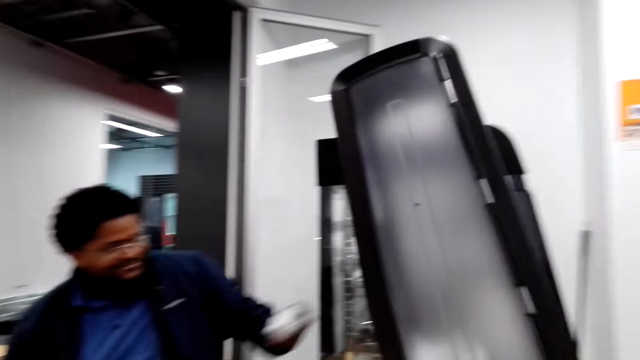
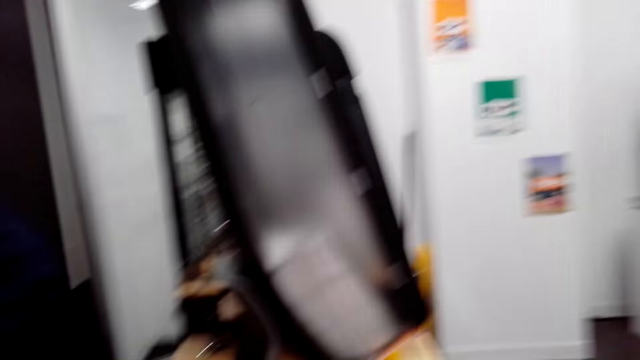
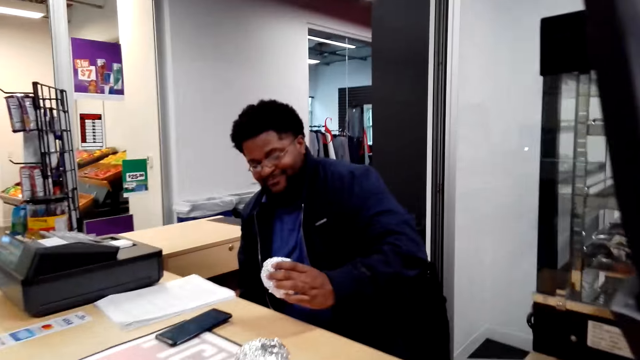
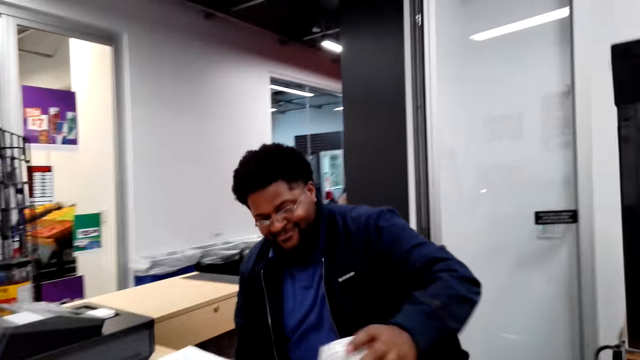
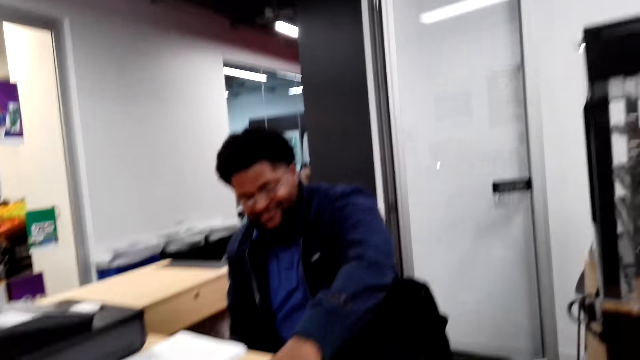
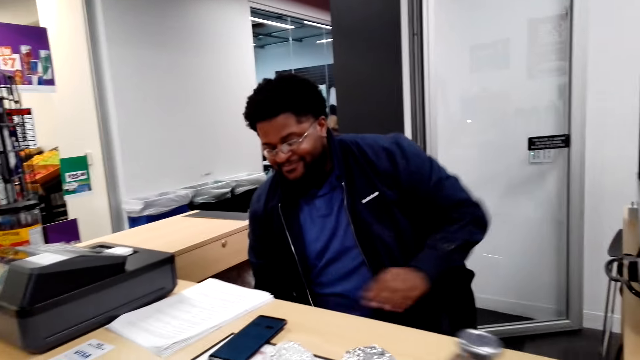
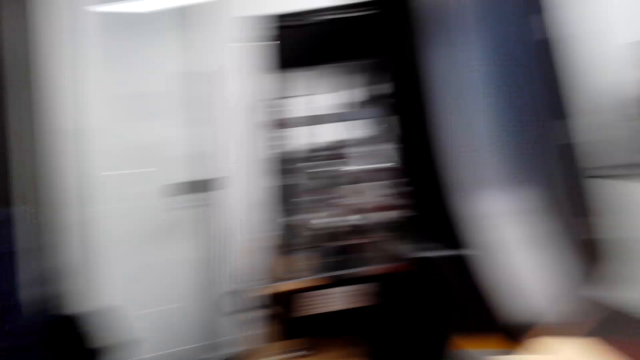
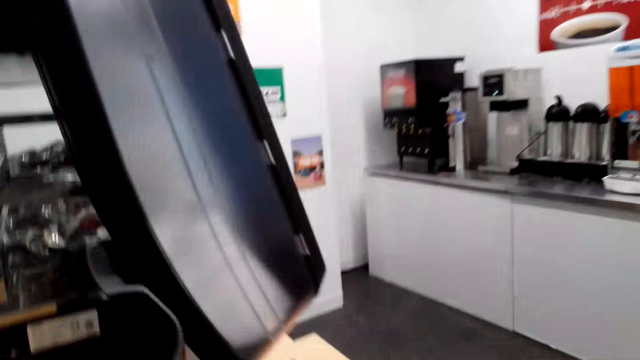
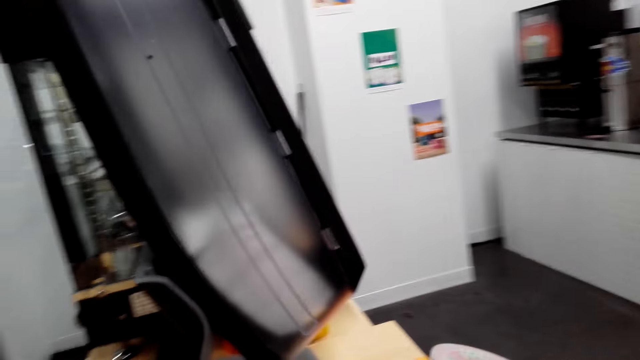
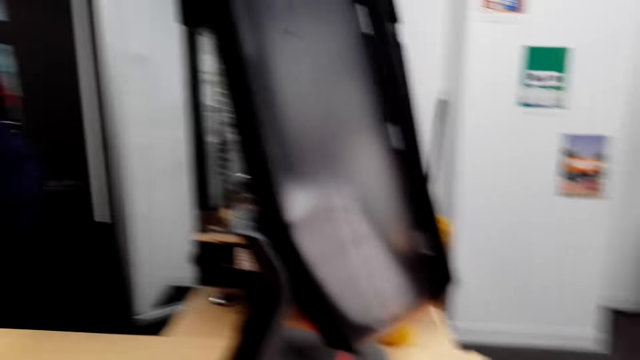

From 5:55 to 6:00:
A man picks the food from the grill. He puts the food on the counter. The camera wearer looks around.

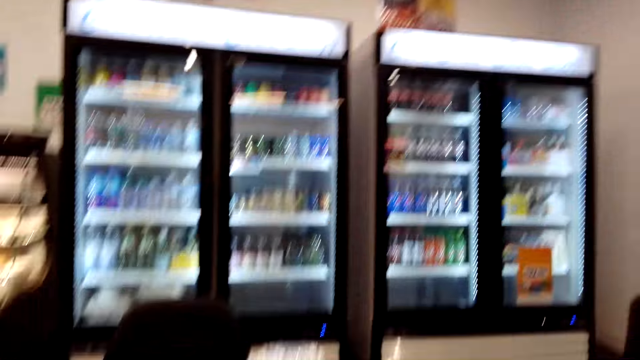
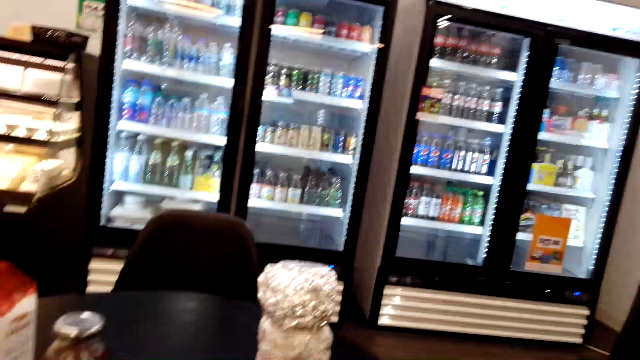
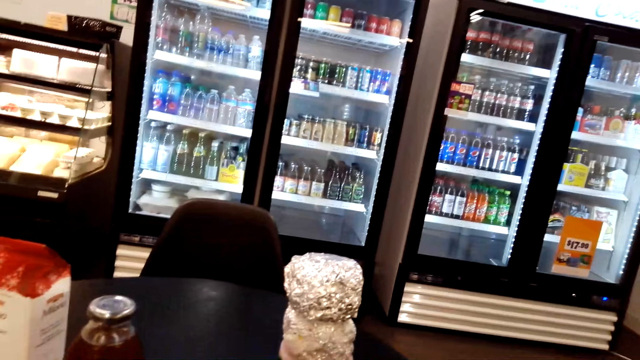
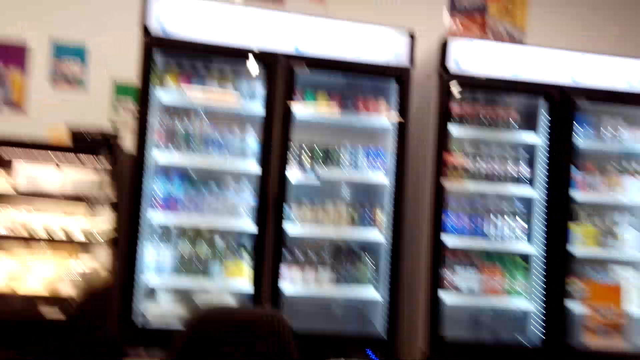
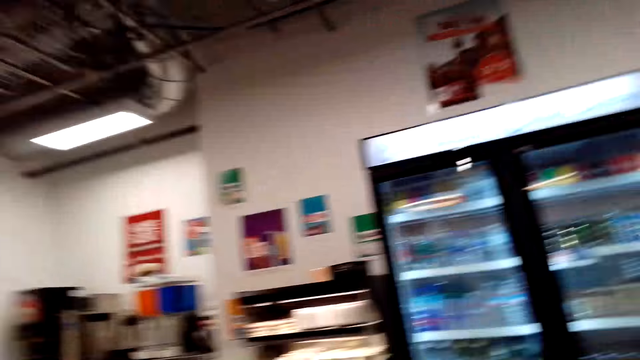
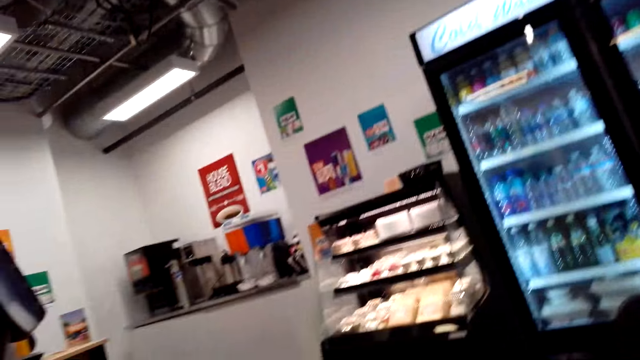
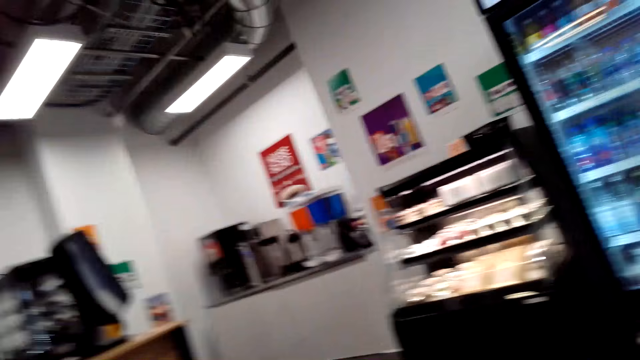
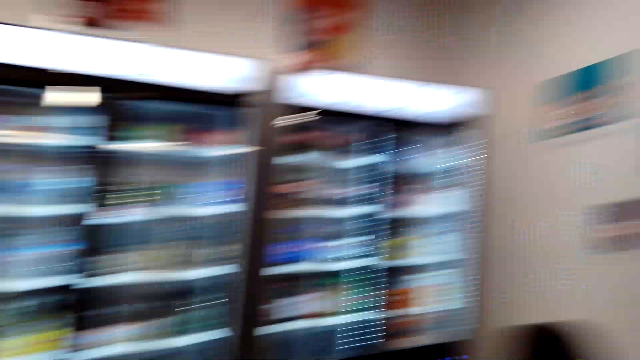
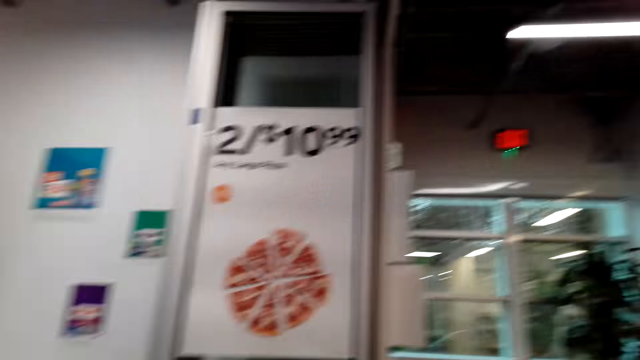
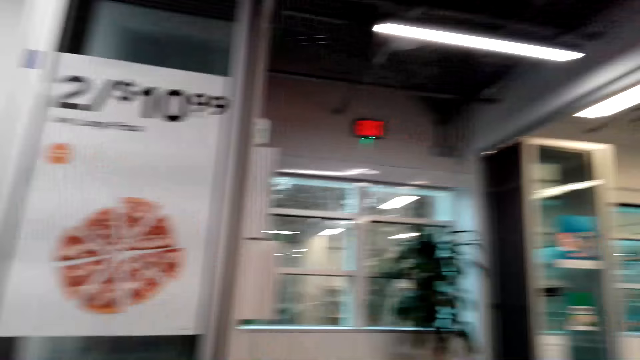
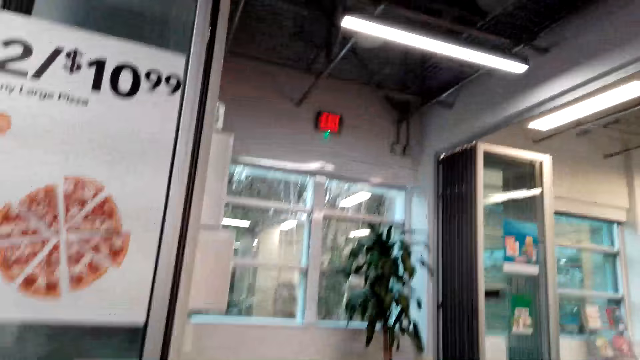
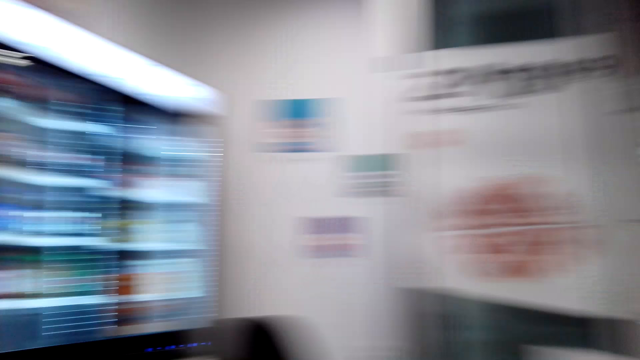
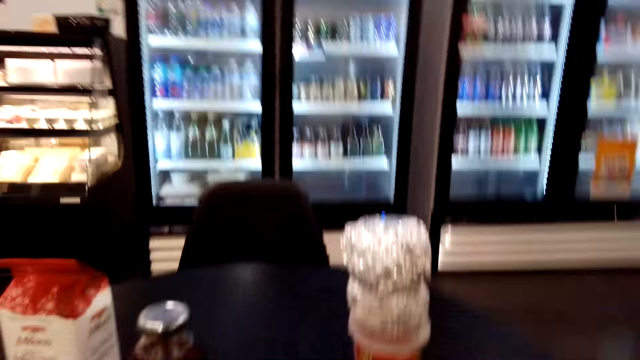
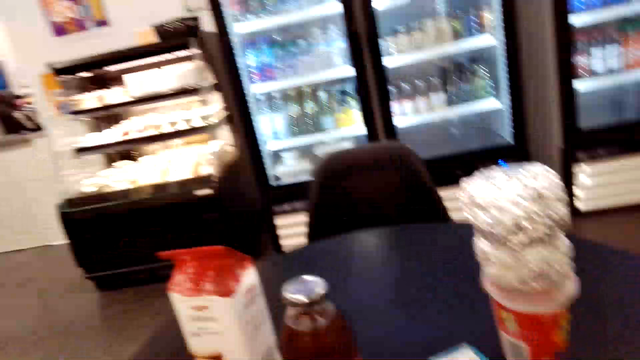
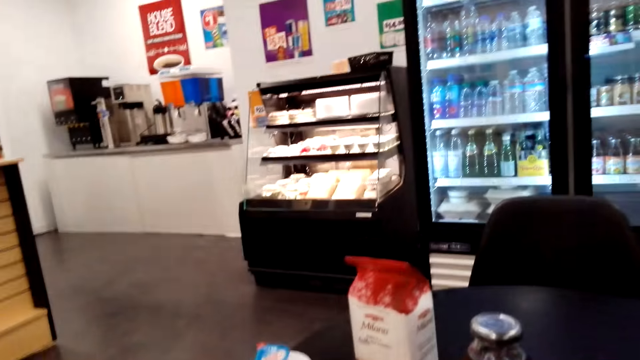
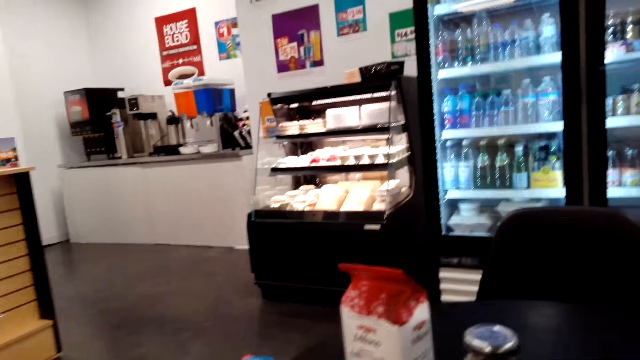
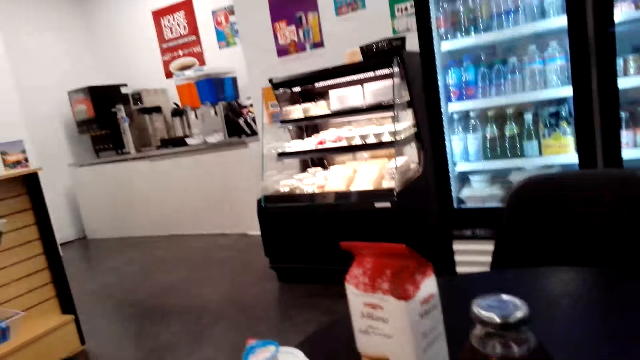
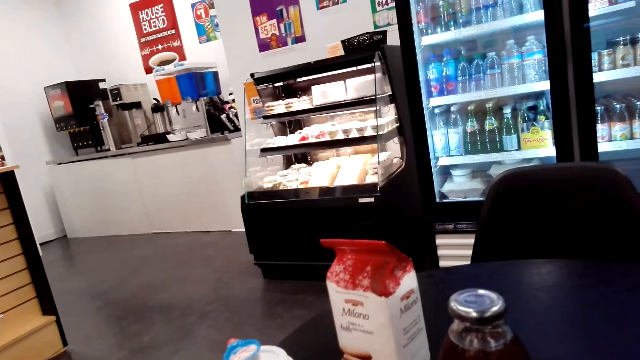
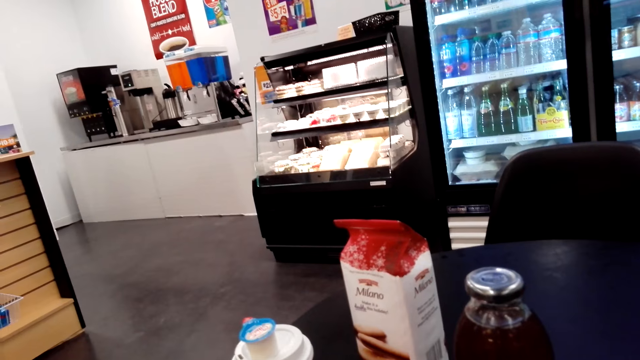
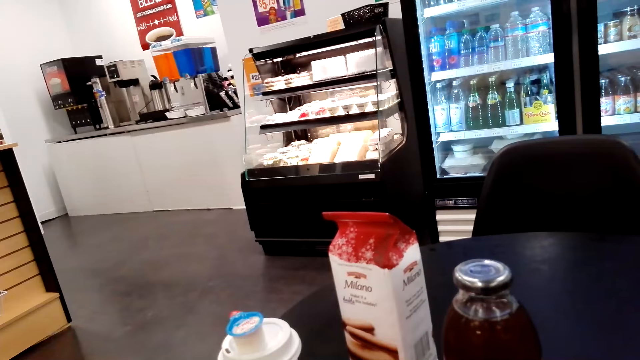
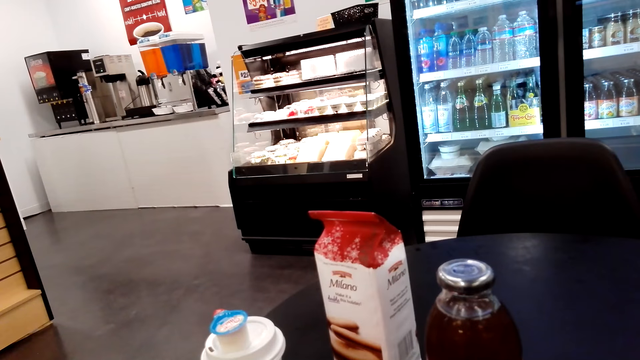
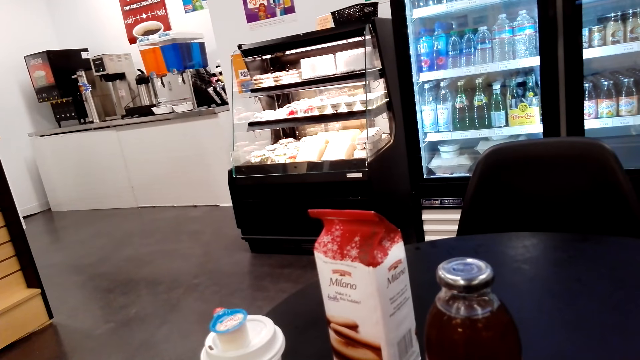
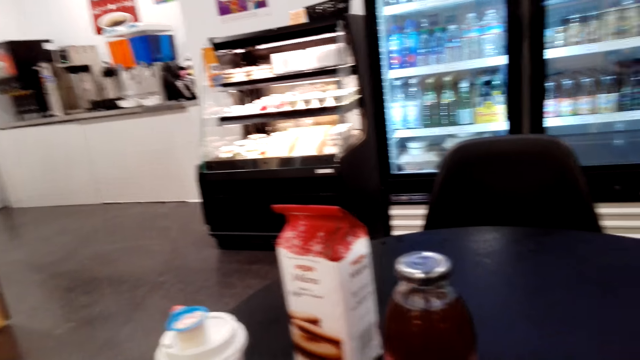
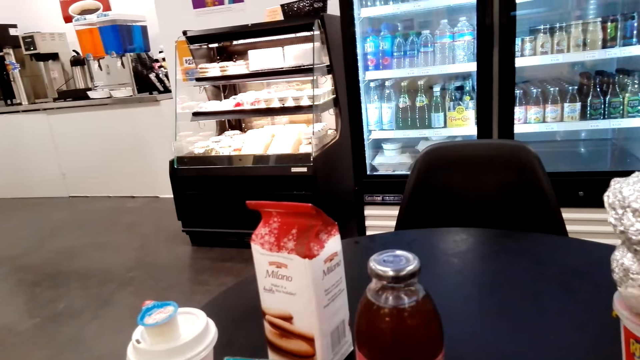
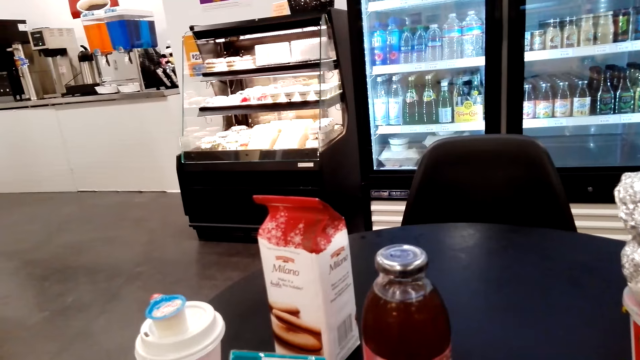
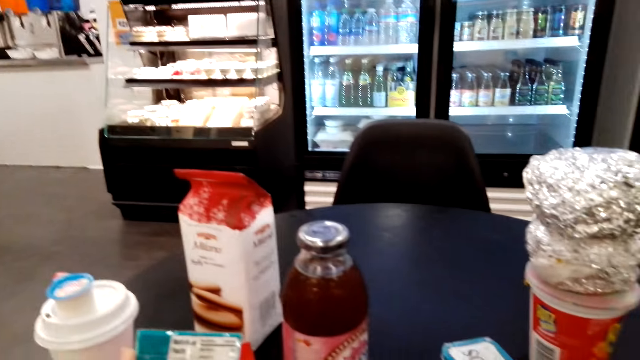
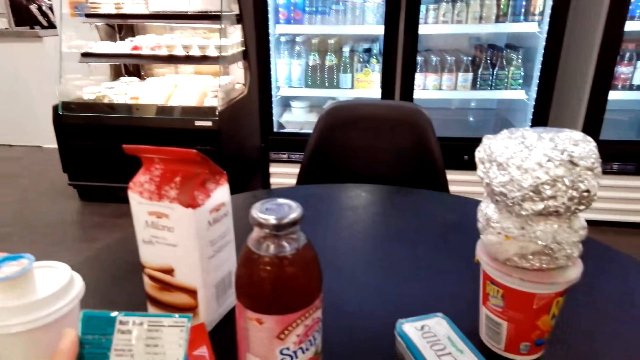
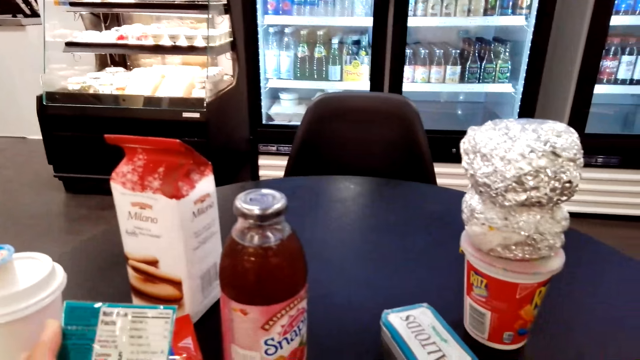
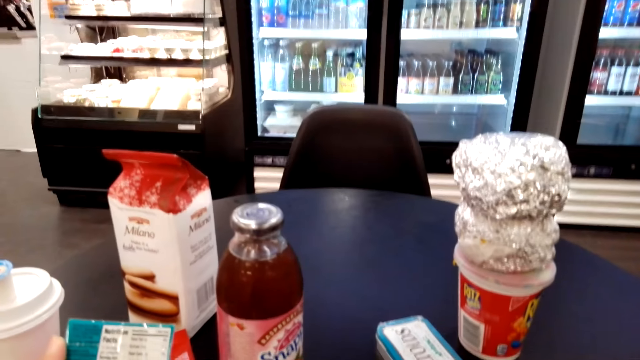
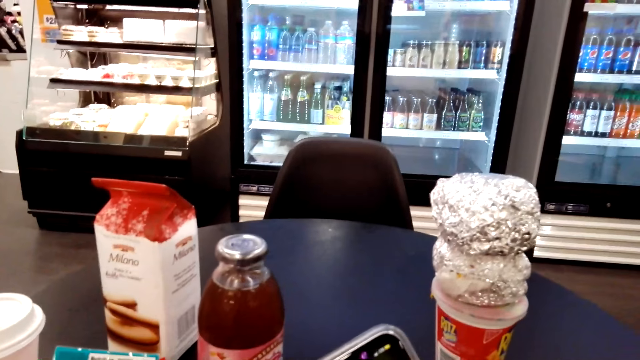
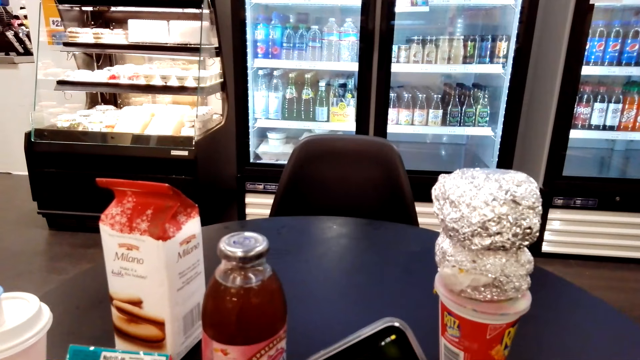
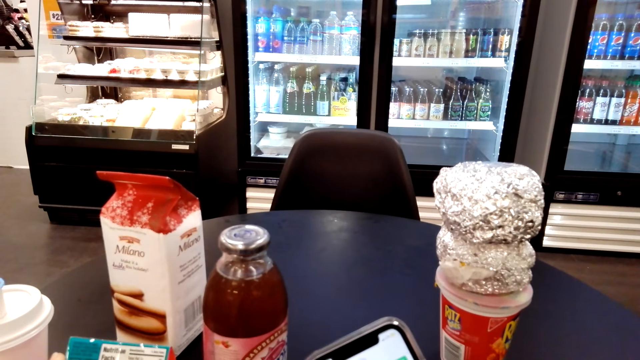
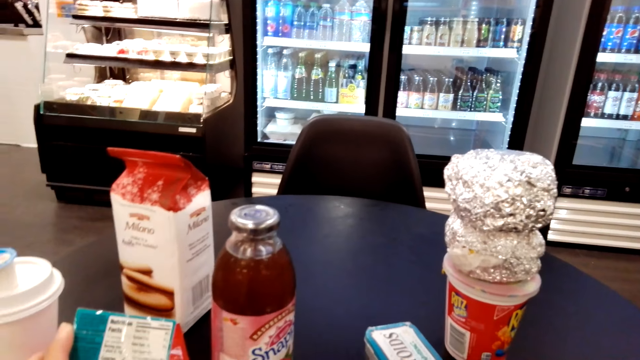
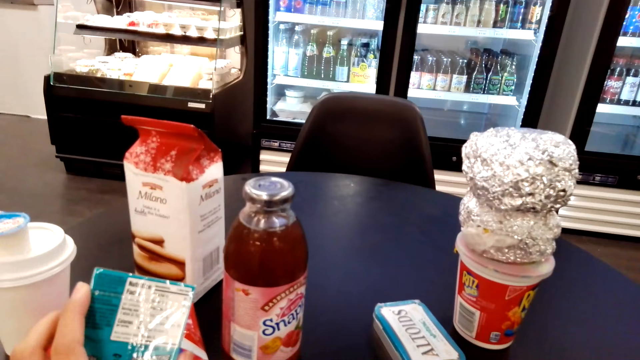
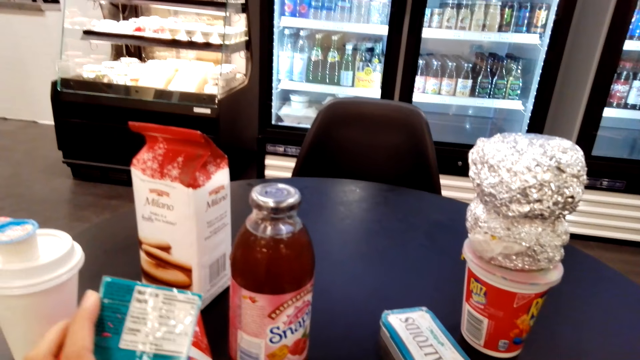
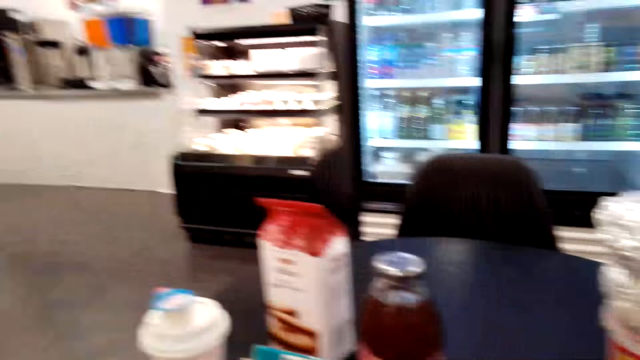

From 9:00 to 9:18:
The camera wearer looks around. They look at the chocolate. They look at the phone. They look at the phone again. They lower the phone. They look at the sachet.
